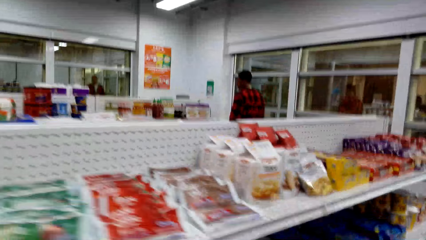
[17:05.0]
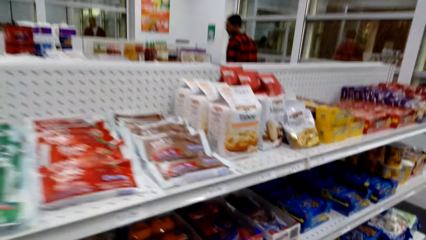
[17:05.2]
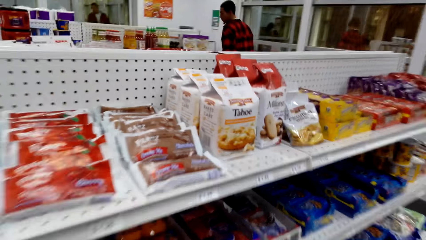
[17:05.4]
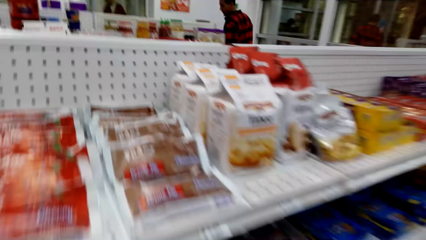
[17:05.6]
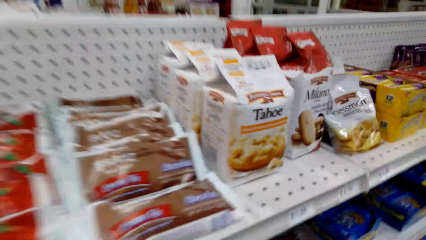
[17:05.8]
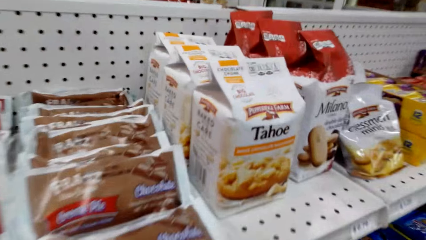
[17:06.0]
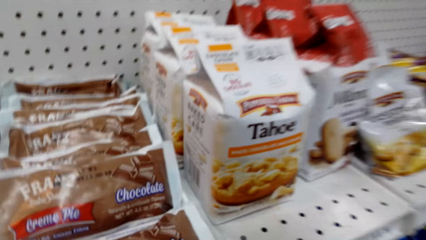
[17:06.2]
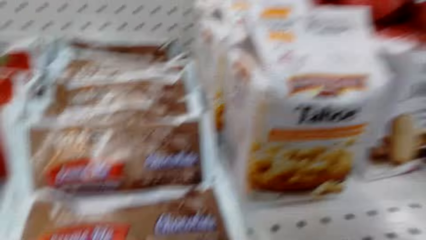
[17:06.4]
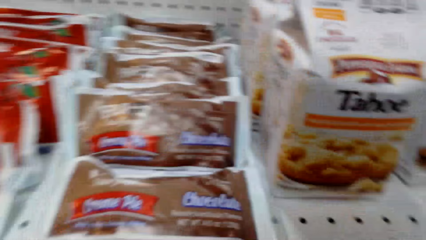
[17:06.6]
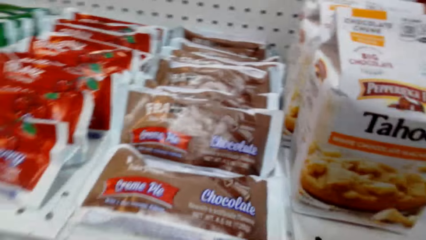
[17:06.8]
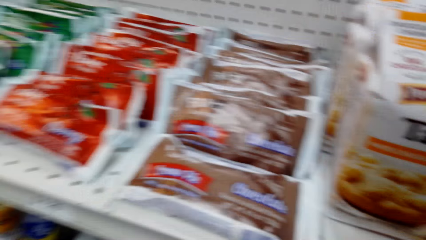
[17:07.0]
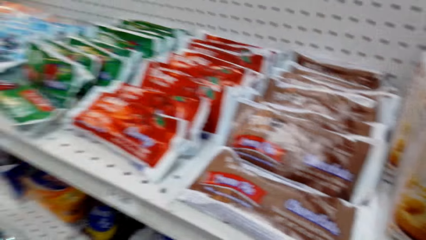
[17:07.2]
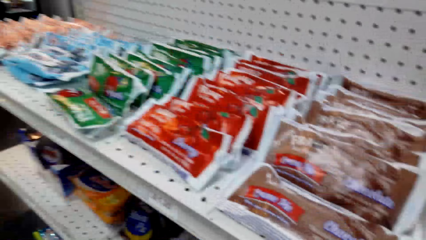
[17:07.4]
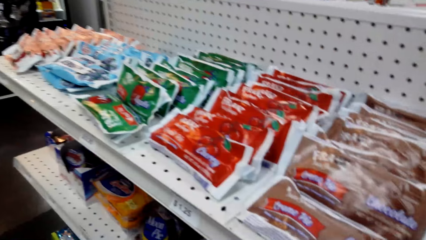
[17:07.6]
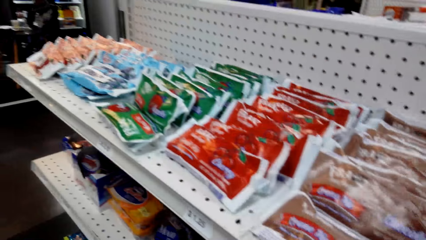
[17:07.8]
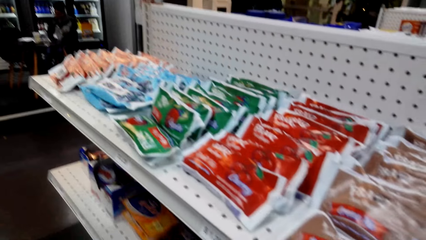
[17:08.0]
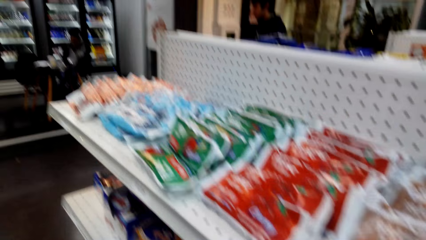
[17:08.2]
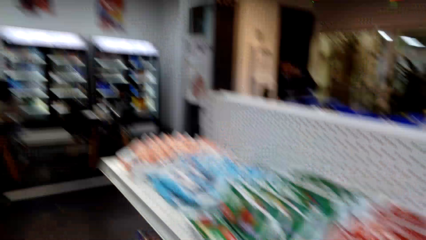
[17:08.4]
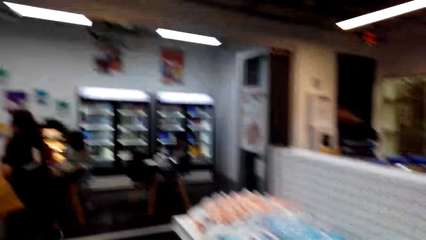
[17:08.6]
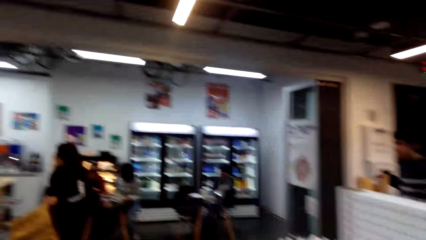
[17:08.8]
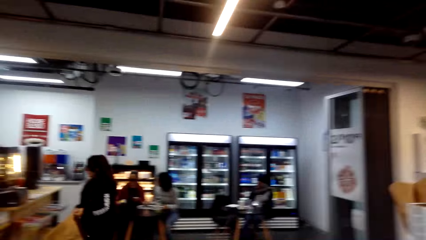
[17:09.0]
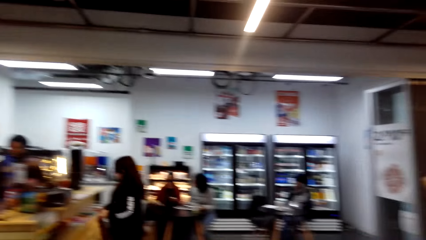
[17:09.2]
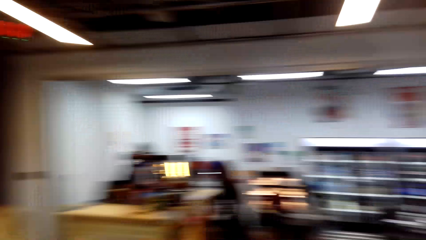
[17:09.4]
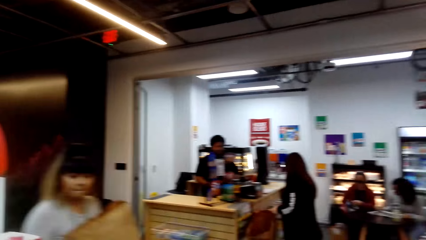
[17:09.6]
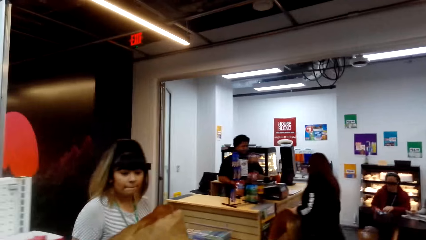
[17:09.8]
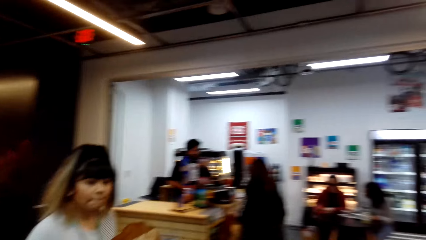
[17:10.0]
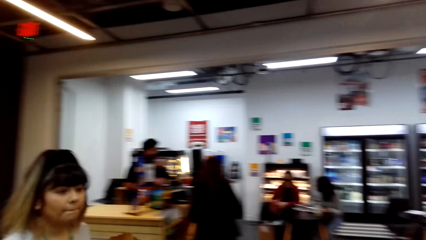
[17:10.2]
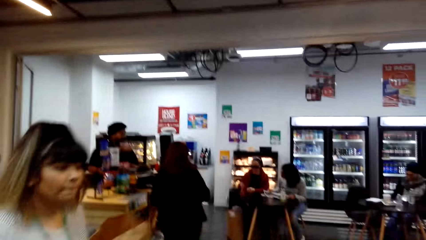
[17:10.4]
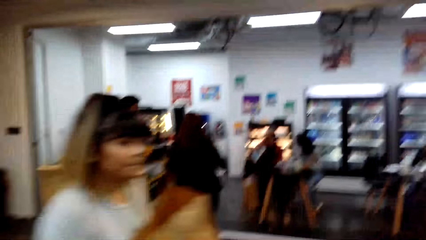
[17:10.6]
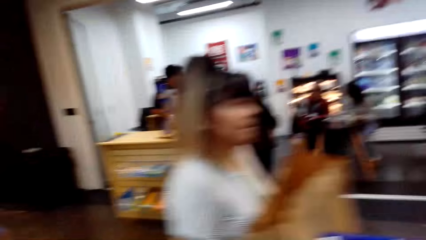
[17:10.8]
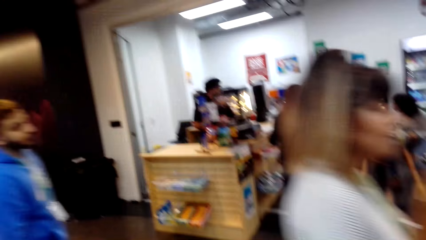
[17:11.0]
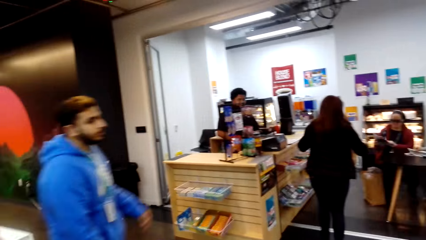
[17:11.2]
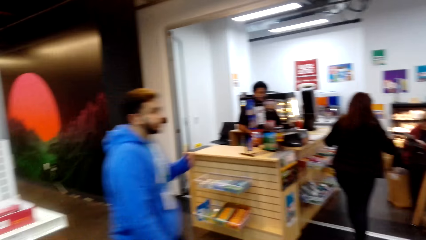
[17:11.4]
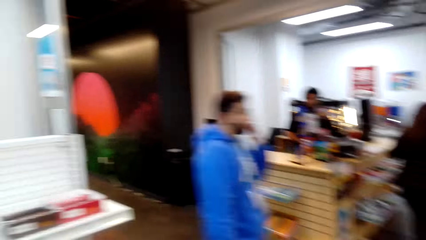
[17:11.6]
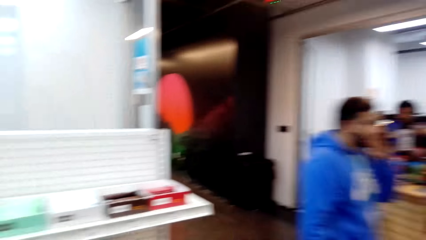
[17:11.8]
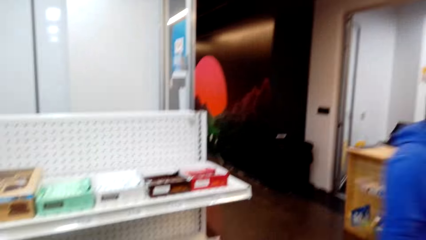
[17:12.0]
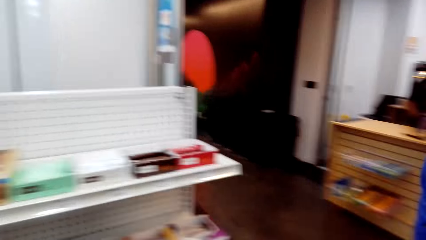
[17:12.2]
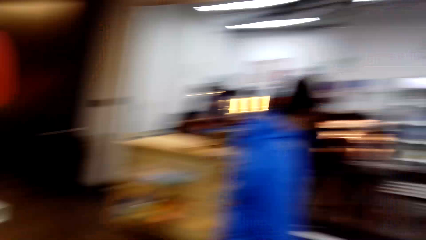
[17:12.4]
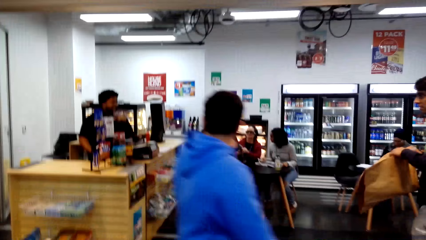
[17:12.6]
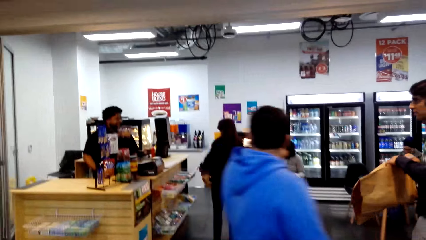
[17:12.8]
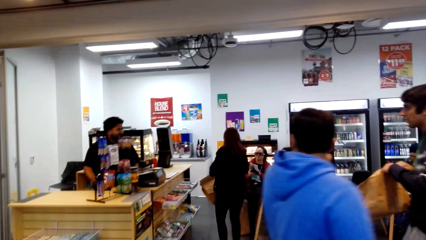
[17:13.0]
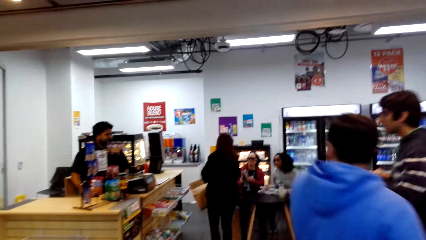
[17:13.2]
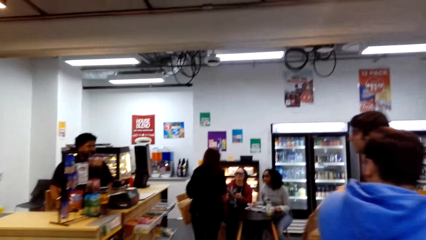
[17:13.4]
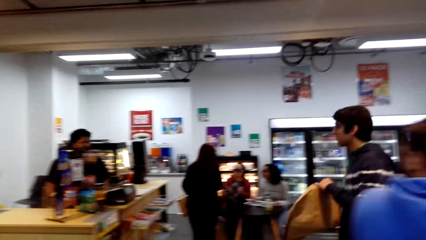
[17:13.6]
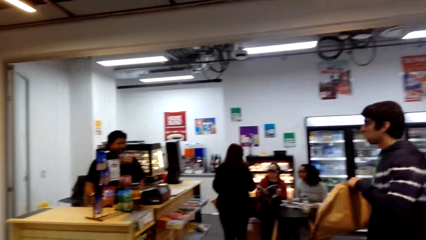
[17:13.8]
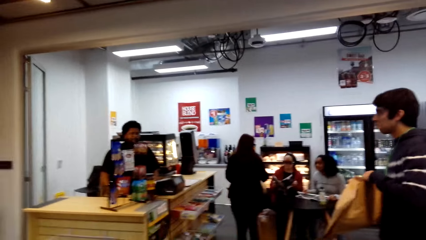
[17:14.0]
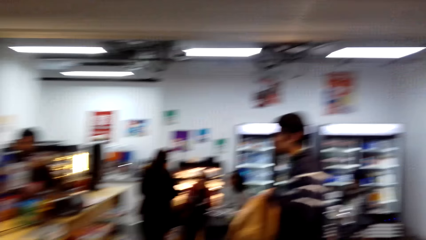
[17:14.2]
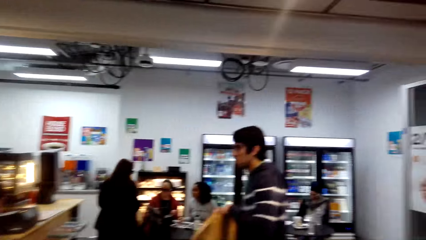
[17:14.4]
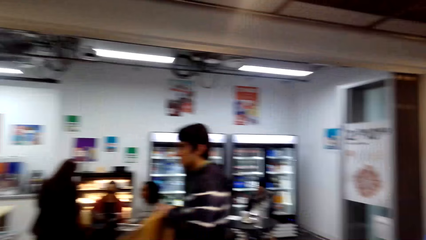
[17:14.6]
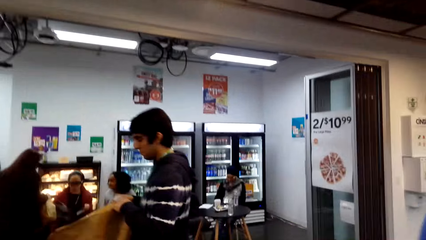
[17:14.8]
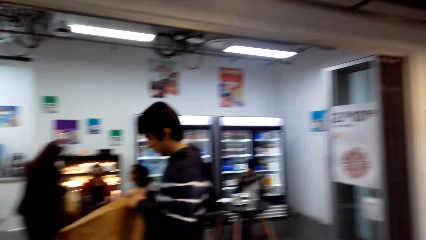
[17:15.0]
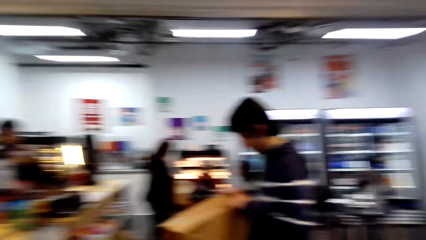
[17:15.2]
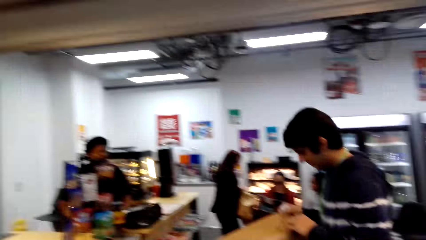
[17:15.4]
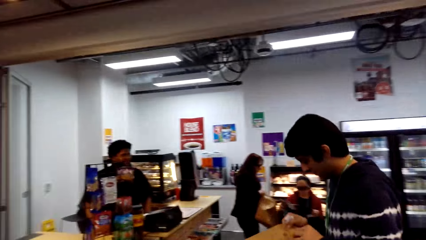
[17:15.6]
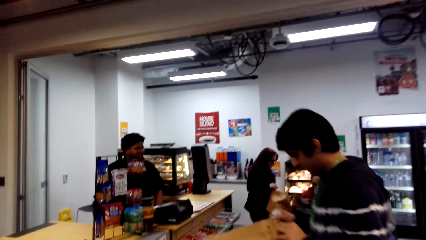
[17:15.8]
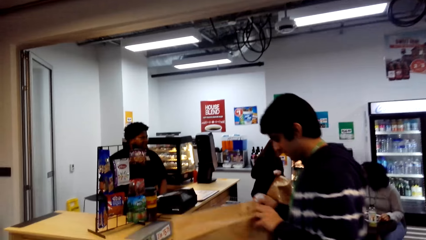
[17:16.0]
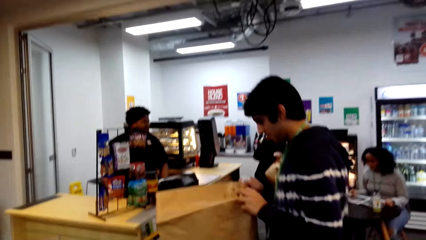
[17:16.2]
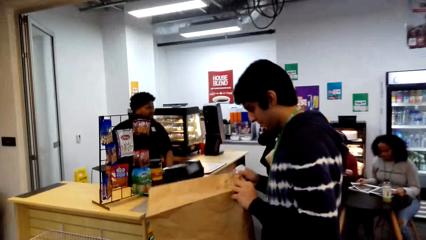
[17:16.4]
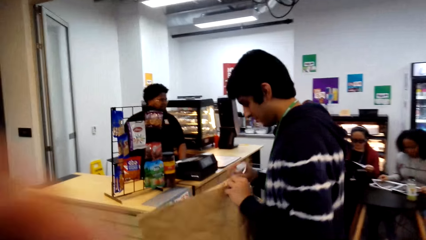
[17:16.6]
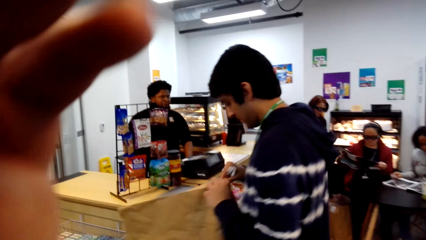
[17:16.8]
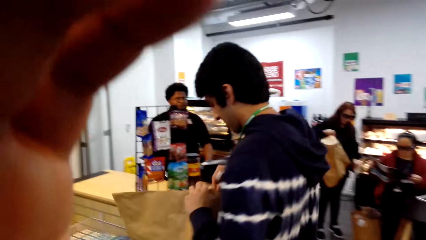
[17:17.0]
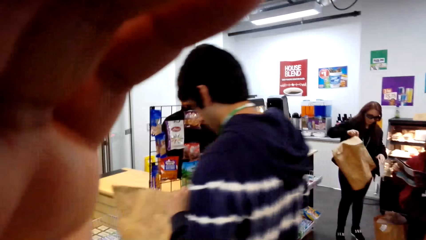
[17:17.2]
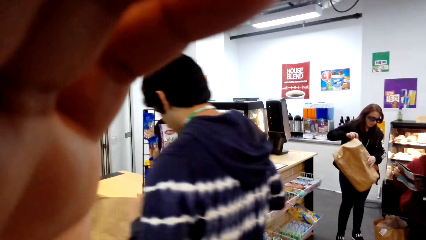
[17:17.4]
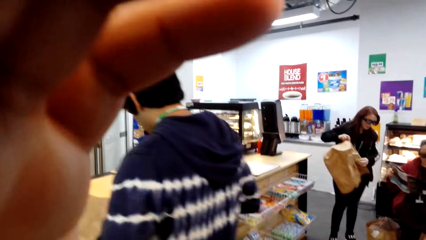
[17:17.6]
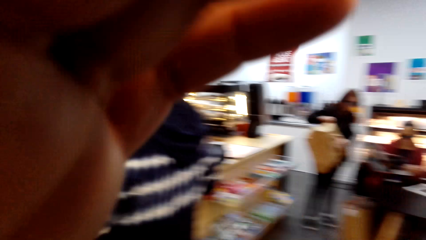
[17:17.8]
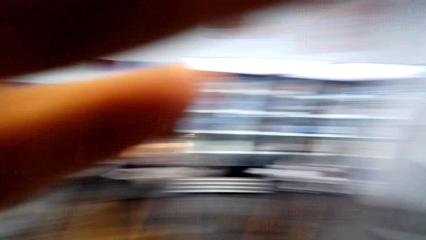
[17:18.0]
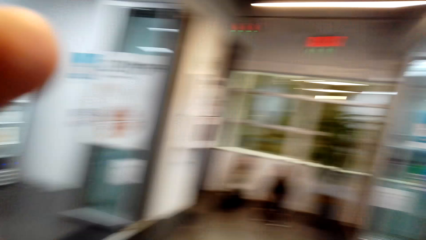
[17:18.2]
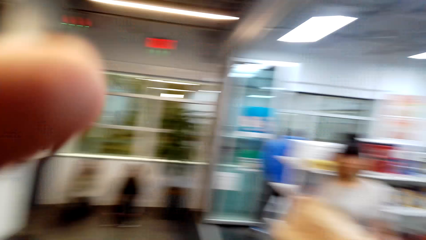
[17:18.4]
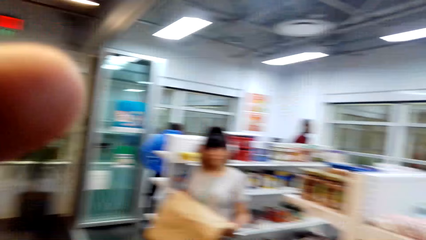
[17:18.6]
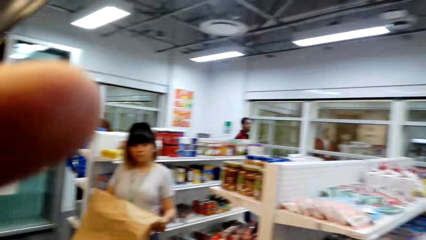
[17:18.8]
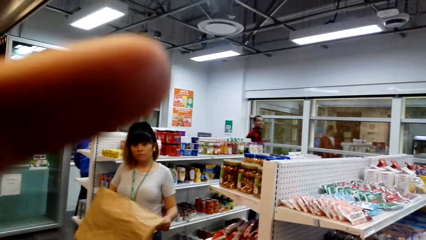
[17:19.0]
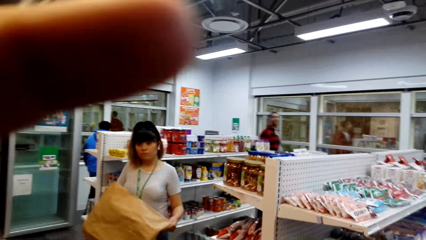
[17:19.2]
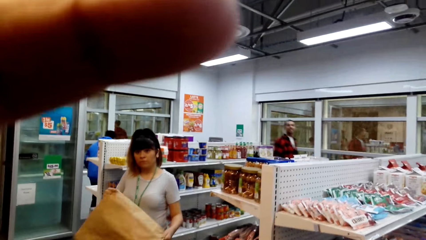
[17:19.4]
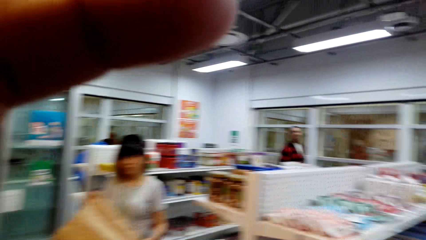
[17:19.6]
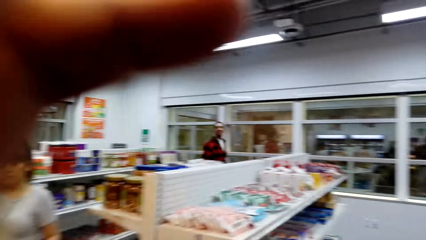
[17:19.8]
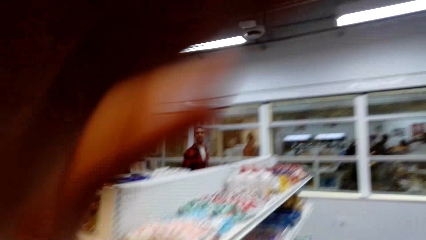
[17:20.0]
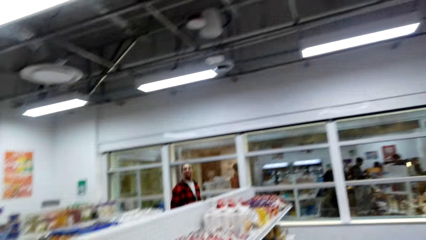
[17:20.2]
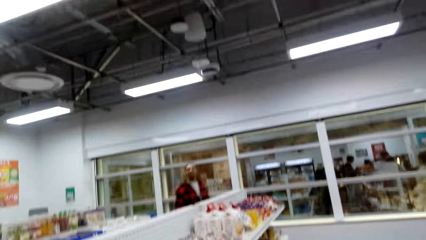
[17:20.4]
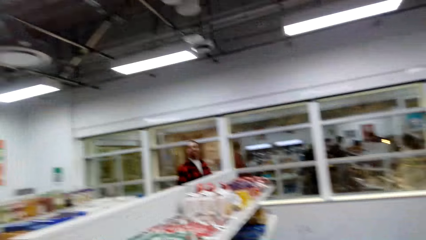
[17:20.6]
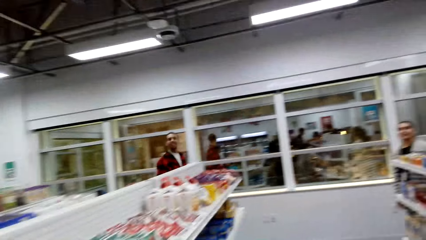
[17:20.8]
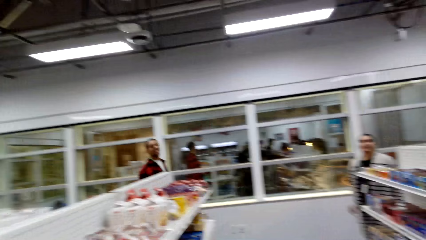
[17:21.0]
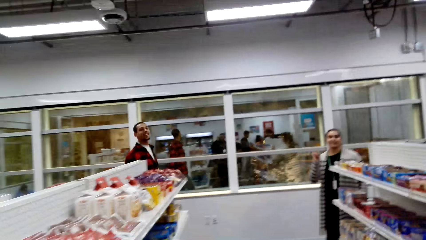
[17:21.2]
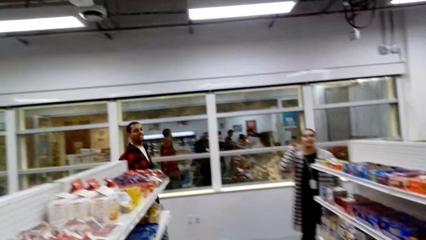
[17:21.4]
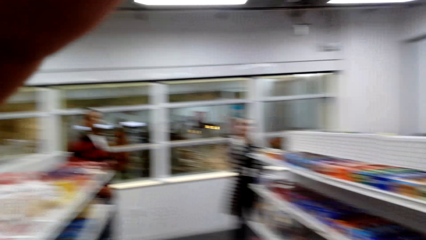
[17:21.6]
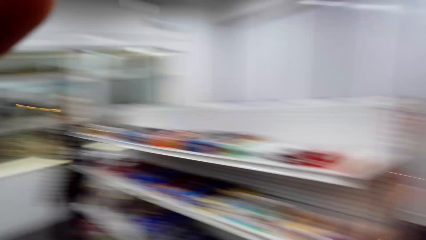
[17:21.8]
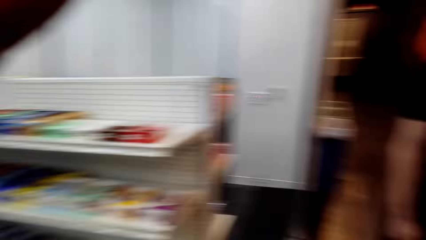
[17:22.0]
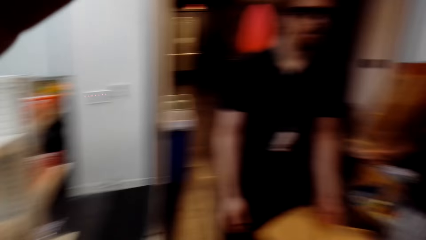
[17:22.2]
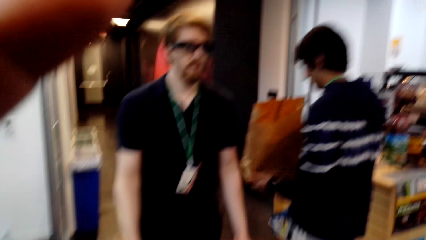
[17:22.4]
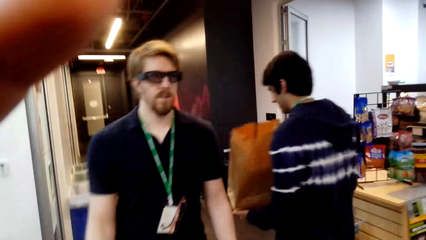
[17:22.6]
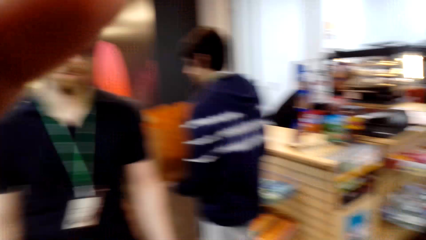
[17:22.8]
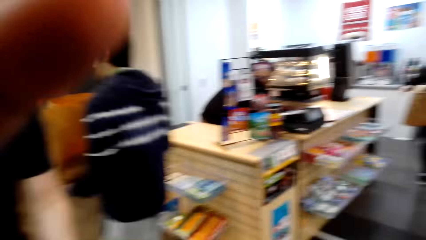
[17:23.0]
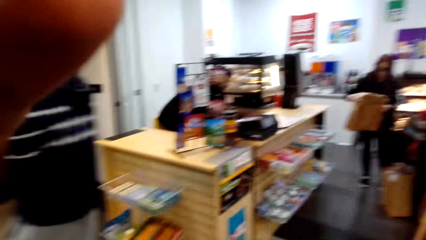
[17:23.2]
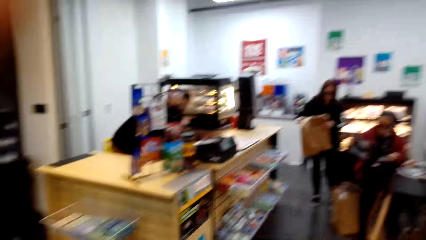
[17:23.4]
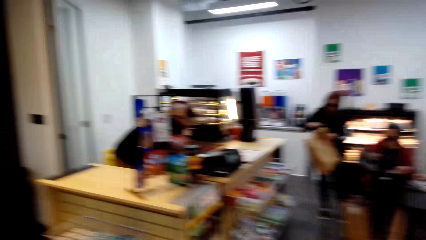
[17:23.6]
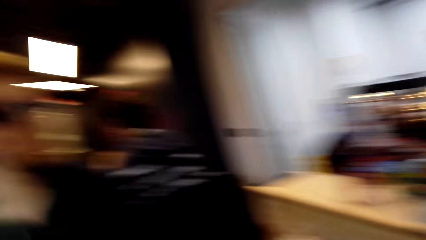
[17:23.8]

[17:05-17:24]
The camera wearer looks around. They touch something. They hold the camera. They converse with a man. They look around.
